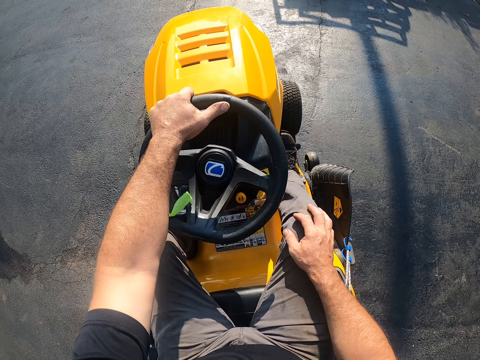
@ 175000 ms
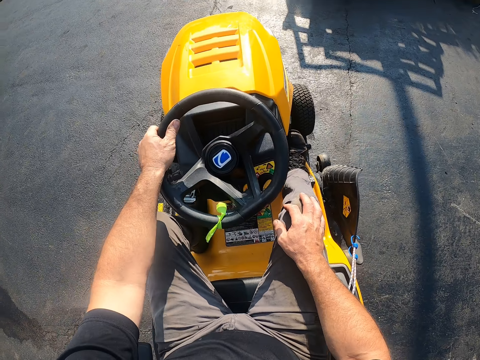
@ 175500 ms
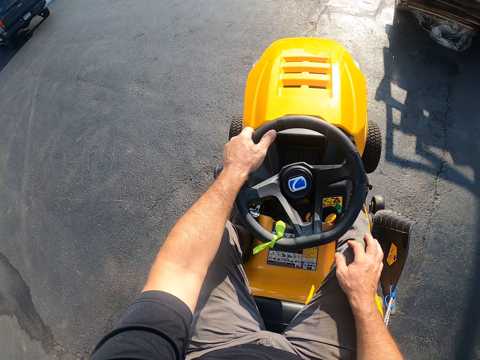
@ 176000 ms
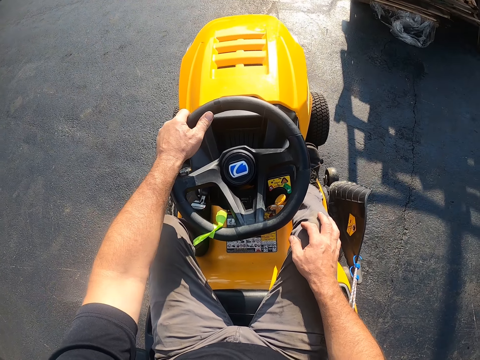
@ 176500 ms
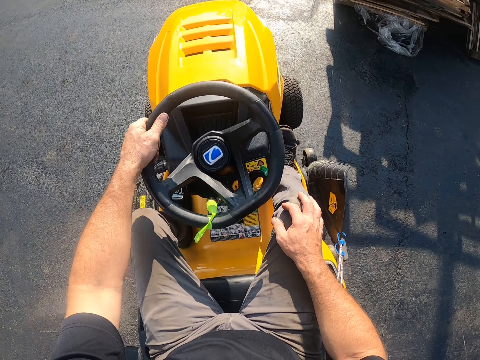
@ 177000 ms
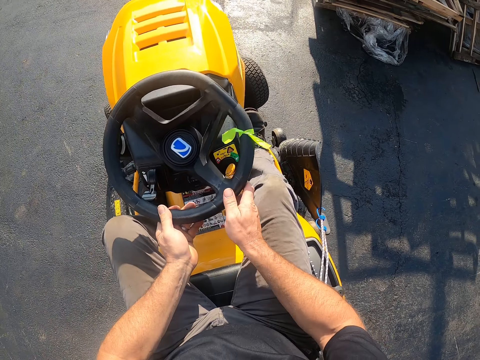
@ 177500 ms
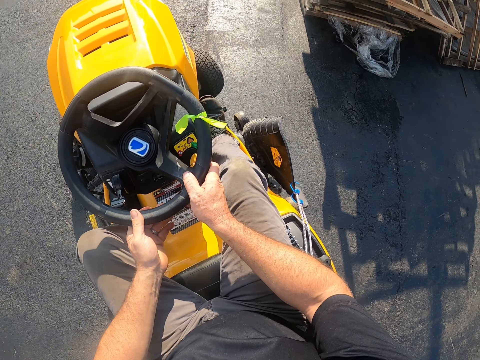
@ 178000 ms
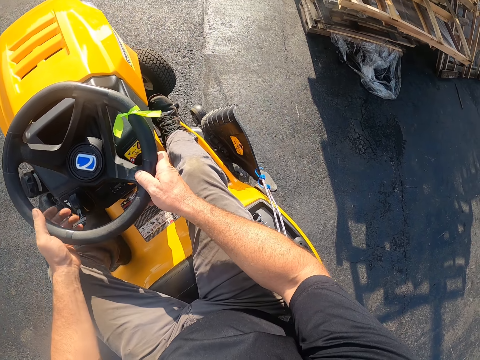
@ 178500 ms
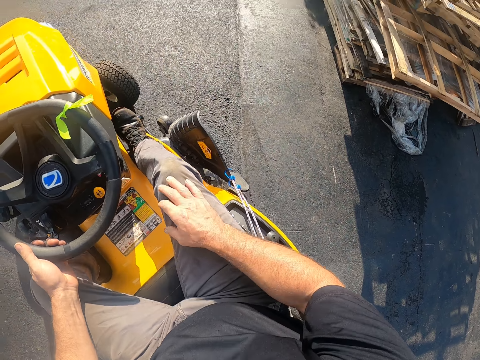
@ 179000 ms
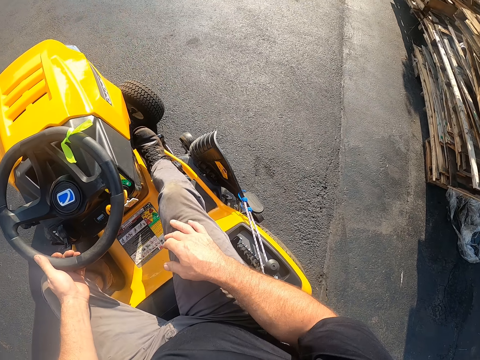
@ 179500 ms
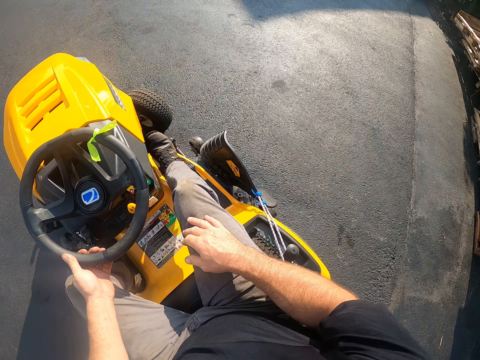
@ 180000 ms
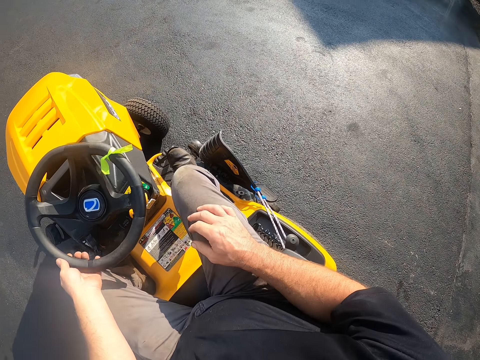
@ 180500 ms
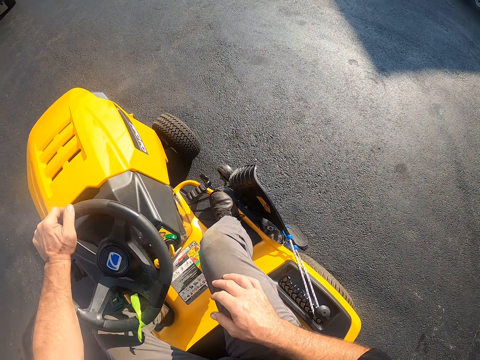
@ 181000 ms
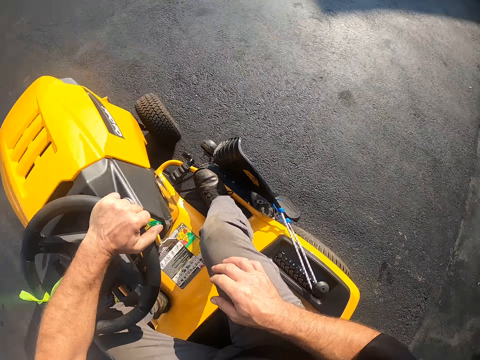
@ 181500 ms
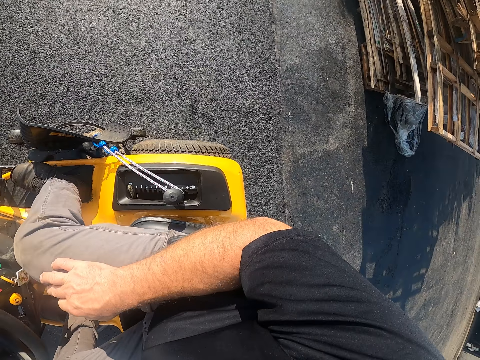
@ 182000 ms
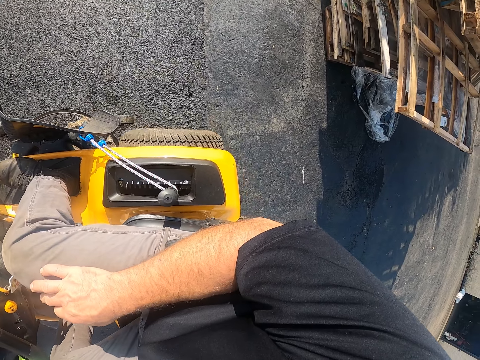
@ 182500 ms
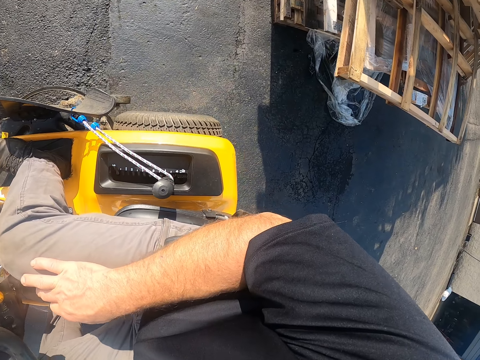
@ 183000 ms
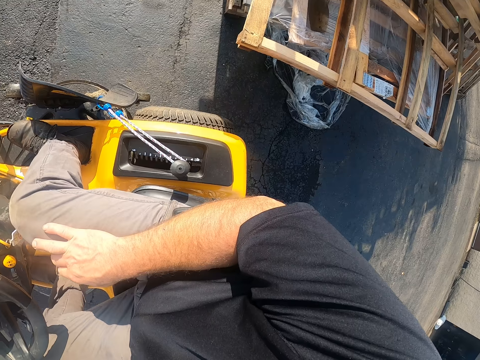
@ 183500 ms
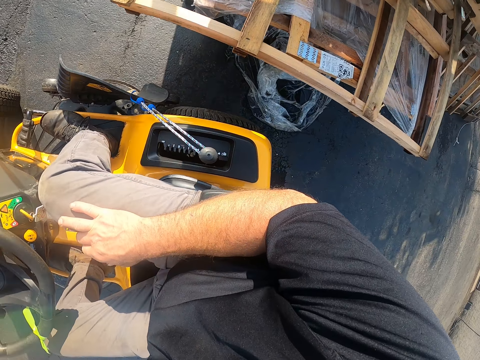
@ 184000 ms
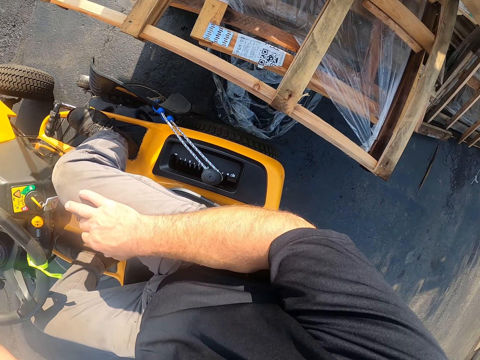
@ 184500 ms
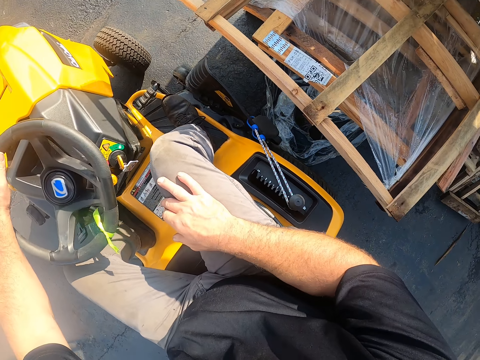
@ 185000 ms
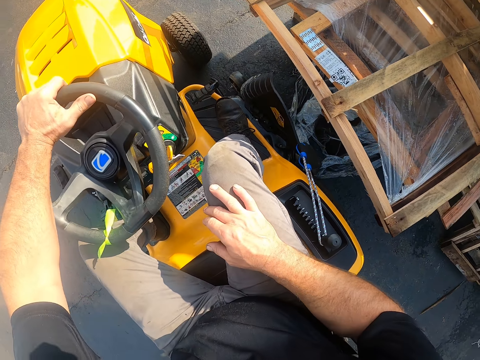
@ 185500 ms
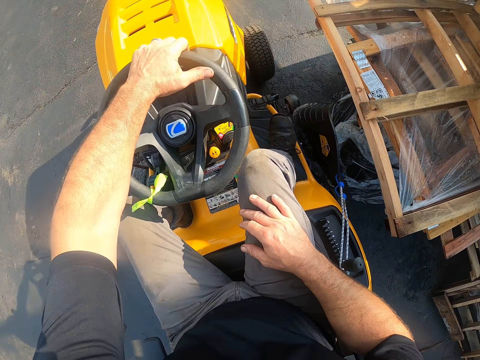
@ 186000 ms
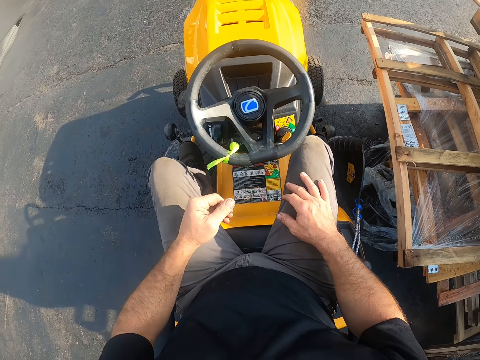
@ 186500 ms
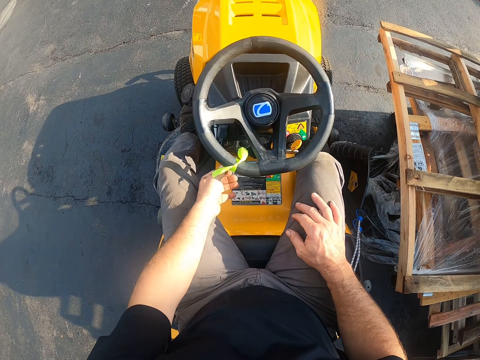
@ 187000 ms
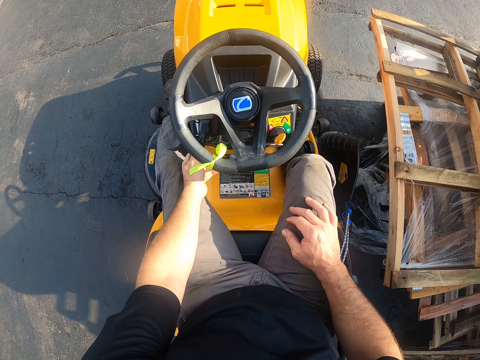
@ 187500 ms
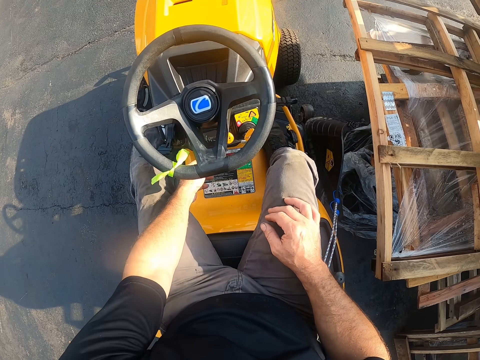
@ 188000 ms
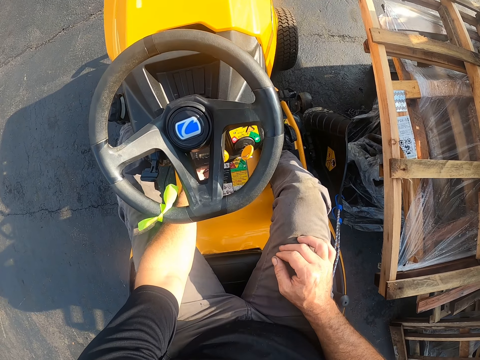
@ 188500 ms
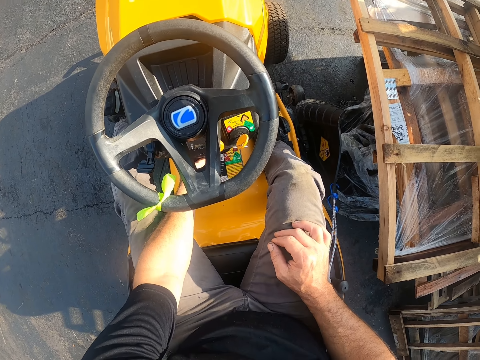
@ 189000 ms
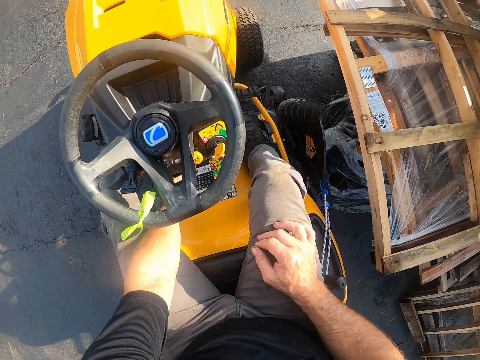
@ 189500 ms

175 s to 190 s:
The camera wearer parks the lawn mower near the pallets. He adjusts the lever on the lawn mower with his left hand.

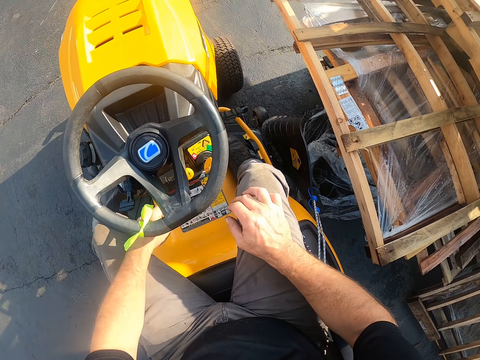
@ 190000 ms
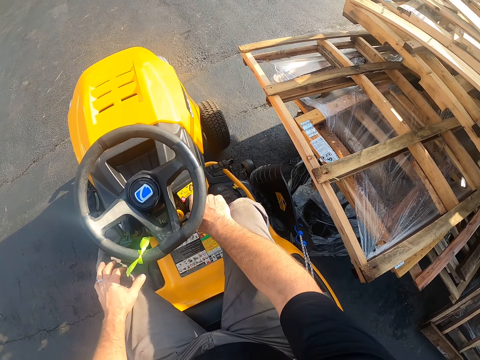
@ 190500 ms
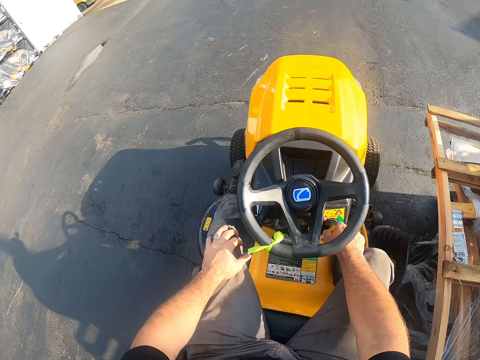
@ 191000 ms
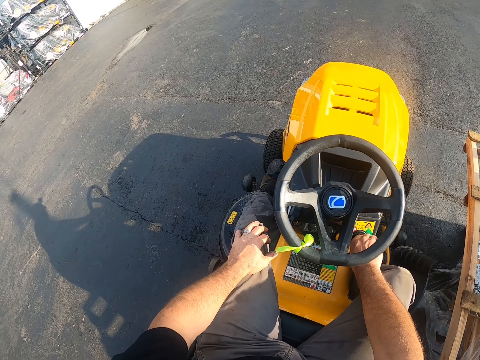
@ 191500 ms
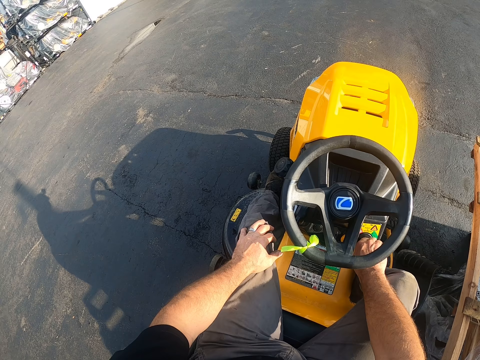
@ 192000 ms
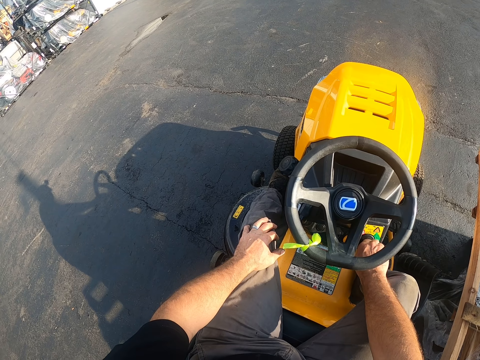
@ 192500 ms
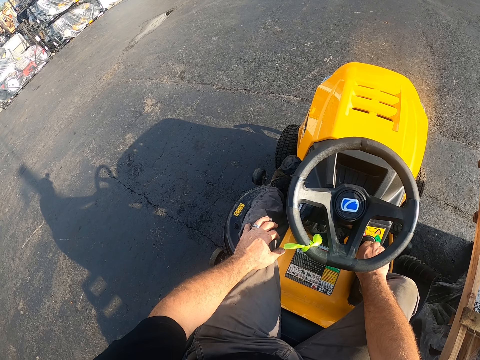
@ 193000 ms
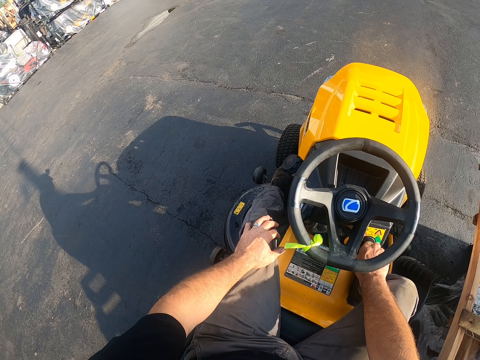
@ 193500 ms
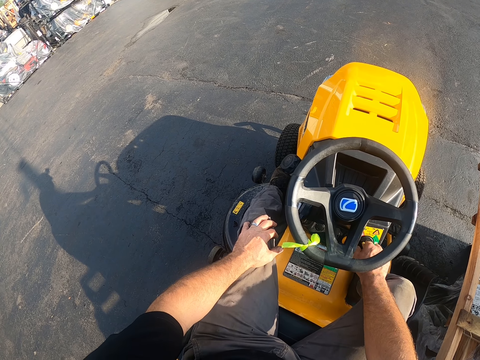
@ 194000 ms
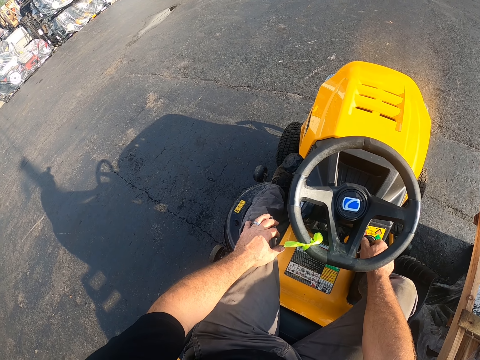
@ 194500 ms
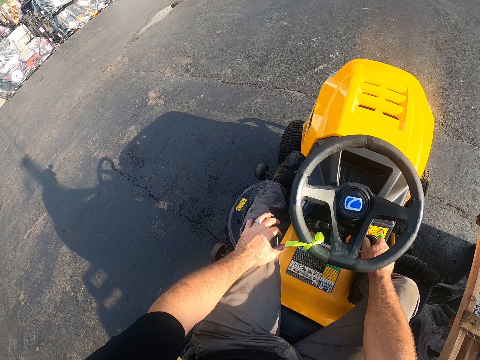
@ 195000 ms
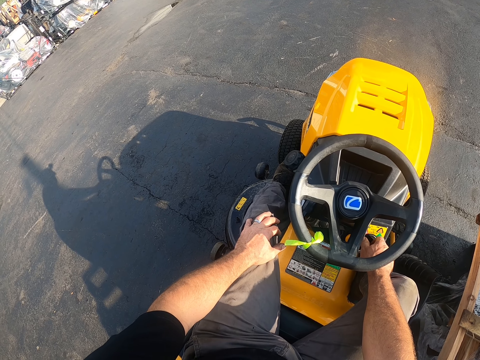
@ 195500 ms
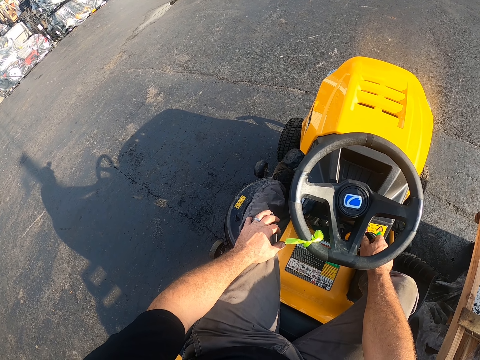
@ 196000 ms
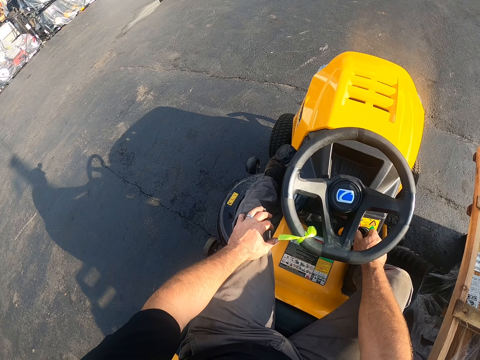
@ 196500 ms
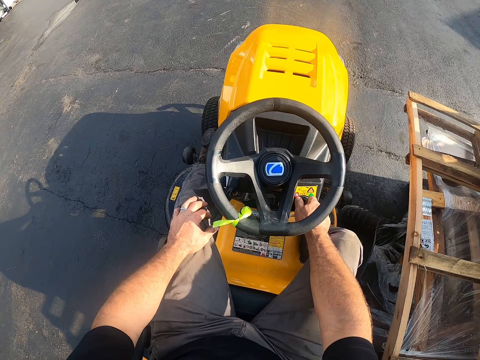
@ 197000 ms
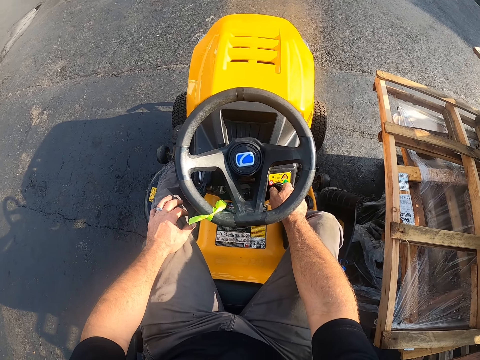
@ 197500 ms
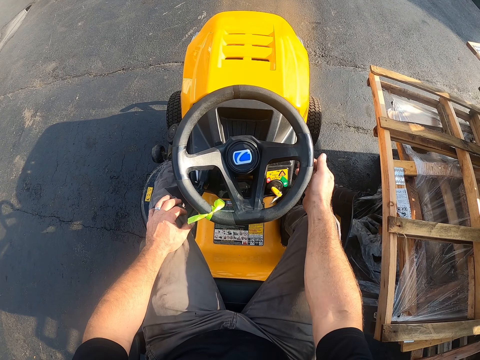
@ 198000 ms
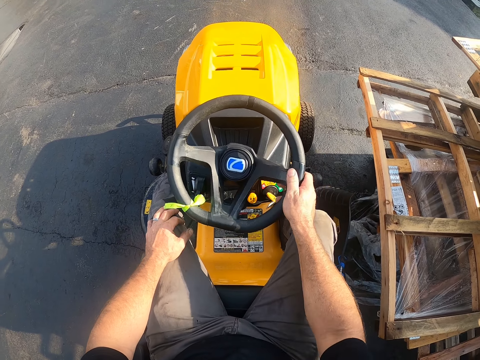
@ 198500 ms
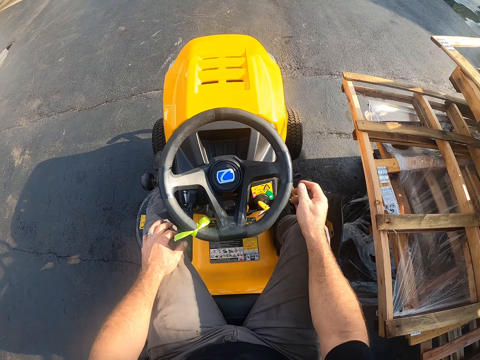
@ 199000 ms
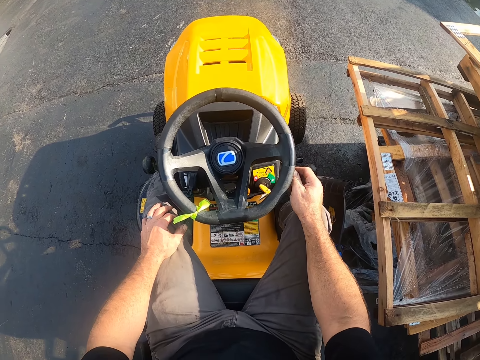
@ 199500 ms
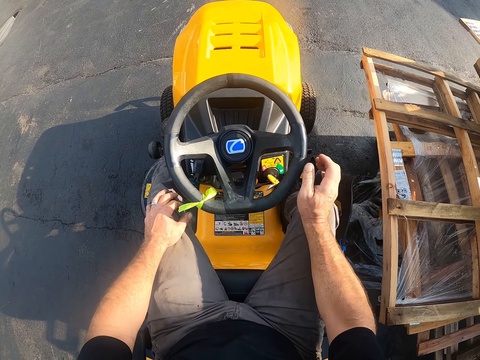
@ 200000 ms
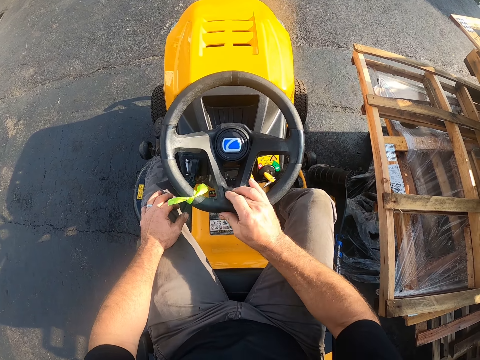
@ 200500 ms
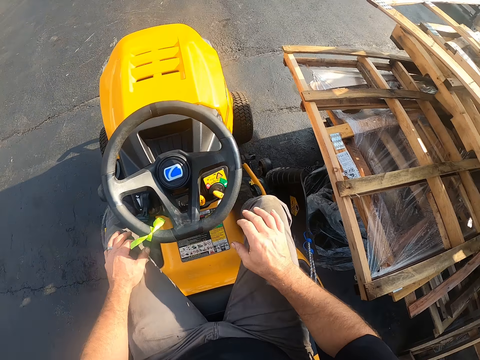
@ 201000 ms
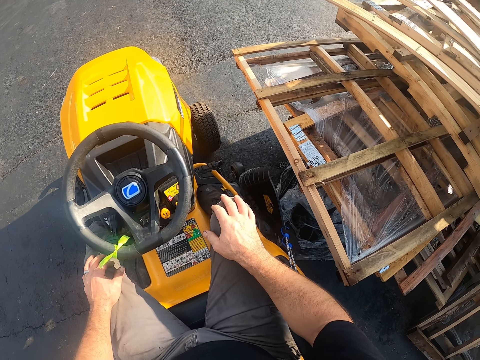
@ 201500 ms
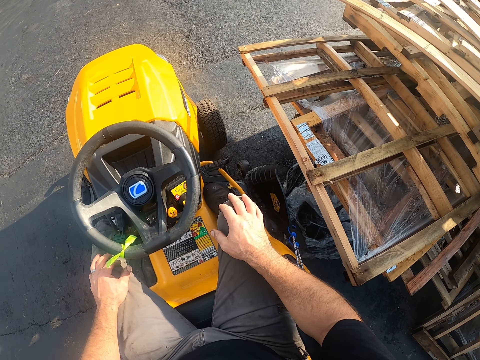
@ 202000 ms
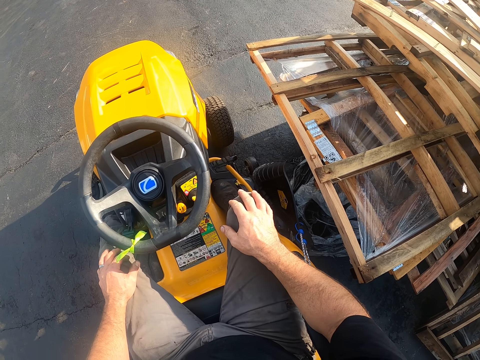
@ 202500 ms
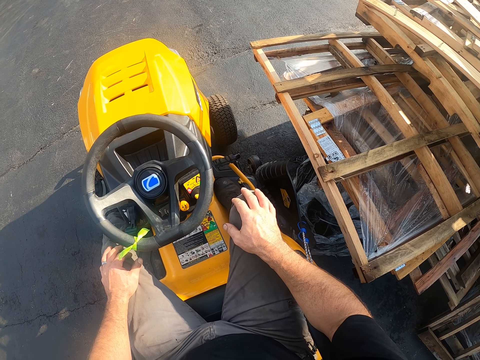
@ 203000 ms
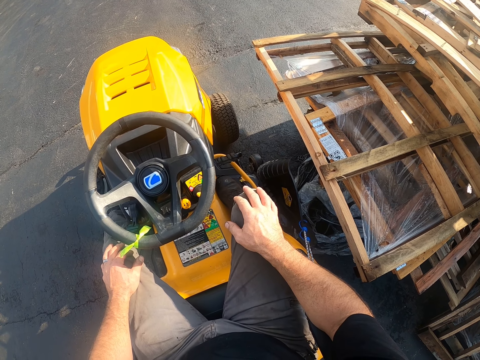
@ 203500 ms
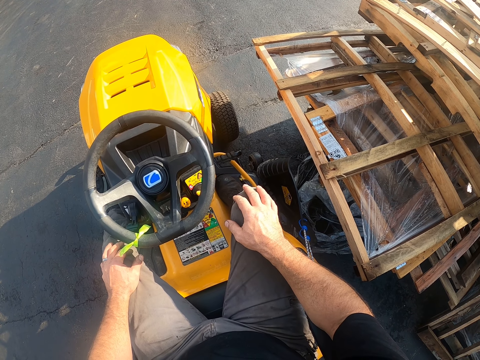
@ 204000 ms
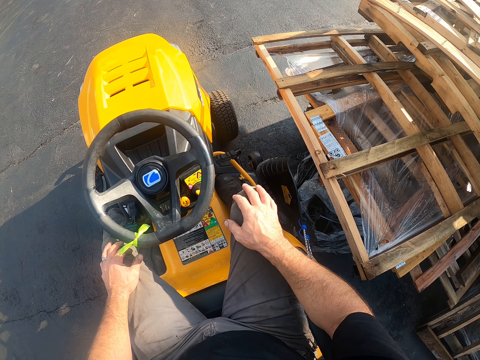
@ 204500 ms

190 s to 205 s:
The camera wearer adjusts the knob on the lawn mower with his right hand. He turns off the lawn mower. He touches the lawn mower steering wheel with his right hand. He spins the steering wheel. He sits on the lawn mower.
